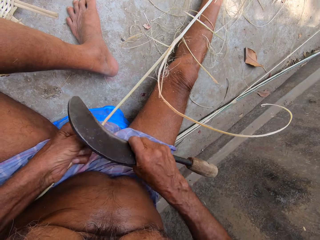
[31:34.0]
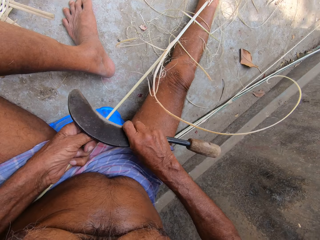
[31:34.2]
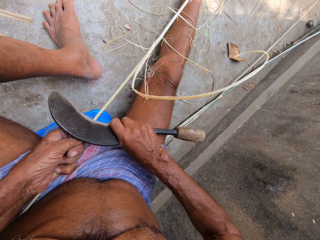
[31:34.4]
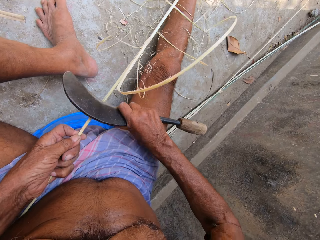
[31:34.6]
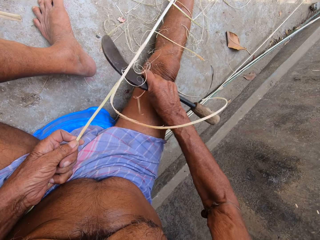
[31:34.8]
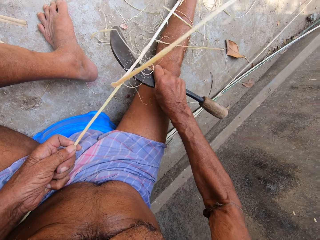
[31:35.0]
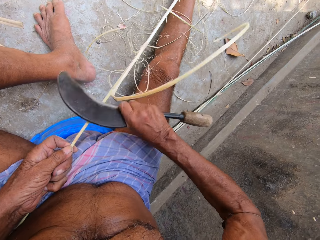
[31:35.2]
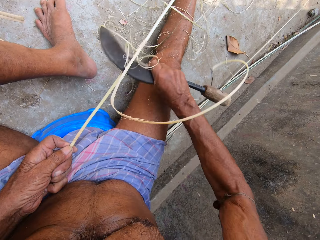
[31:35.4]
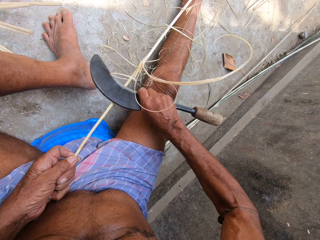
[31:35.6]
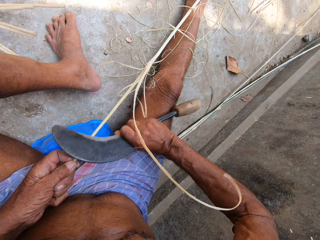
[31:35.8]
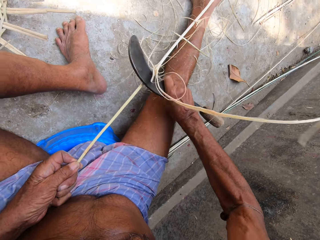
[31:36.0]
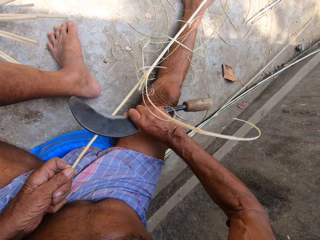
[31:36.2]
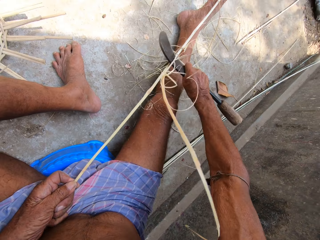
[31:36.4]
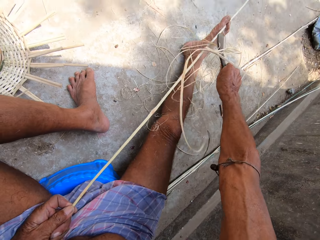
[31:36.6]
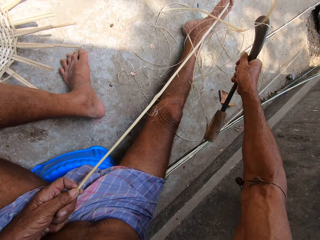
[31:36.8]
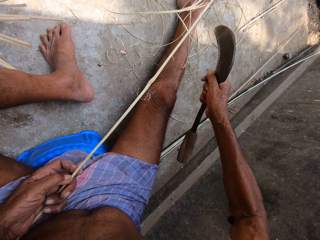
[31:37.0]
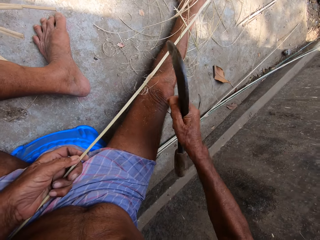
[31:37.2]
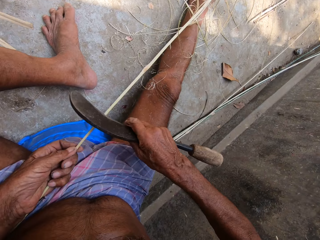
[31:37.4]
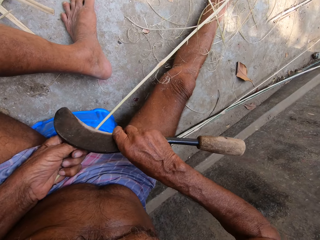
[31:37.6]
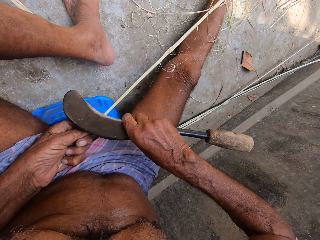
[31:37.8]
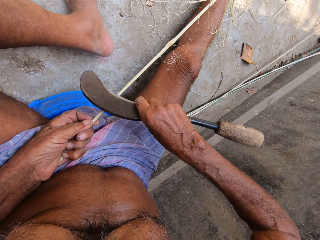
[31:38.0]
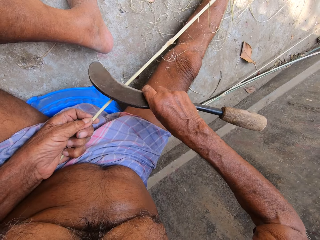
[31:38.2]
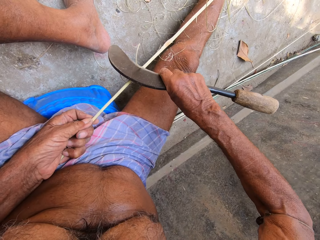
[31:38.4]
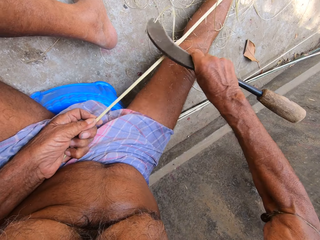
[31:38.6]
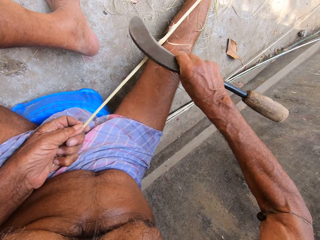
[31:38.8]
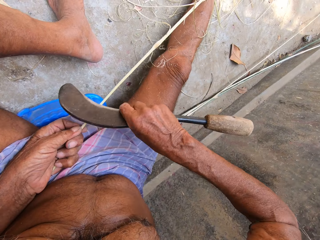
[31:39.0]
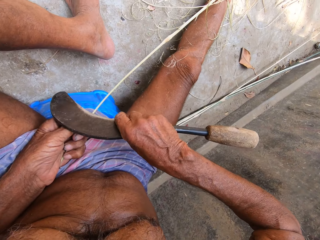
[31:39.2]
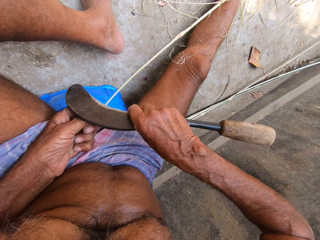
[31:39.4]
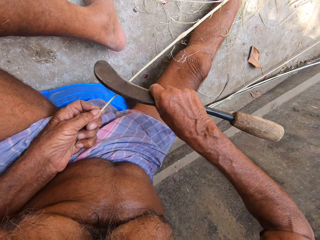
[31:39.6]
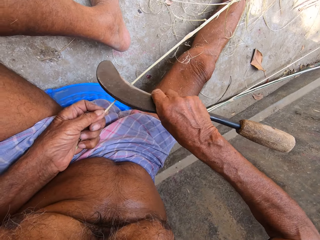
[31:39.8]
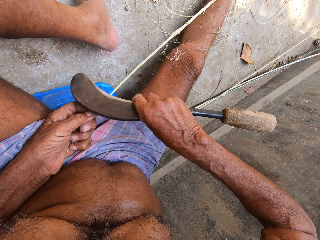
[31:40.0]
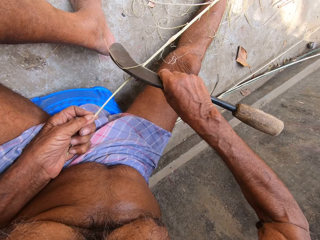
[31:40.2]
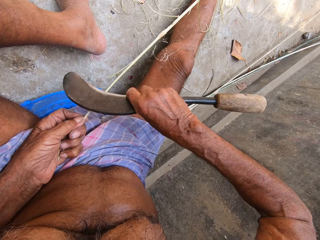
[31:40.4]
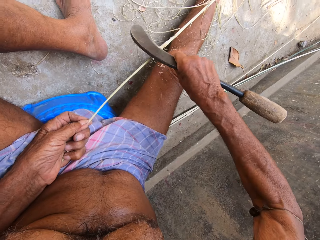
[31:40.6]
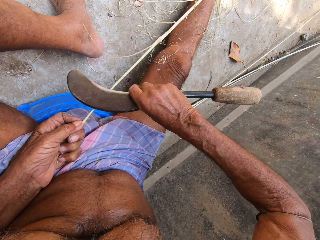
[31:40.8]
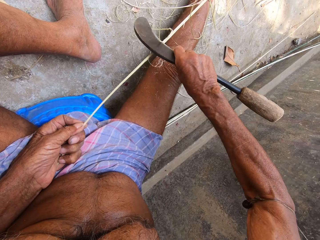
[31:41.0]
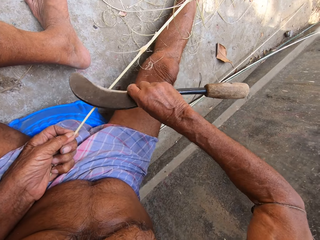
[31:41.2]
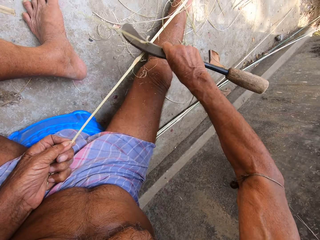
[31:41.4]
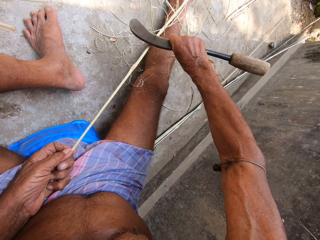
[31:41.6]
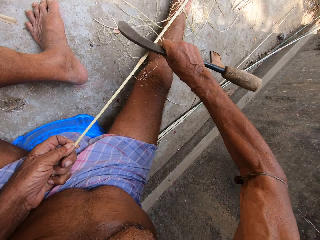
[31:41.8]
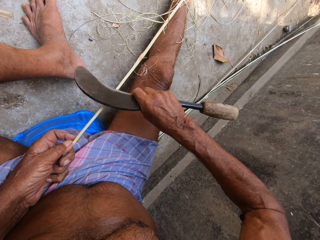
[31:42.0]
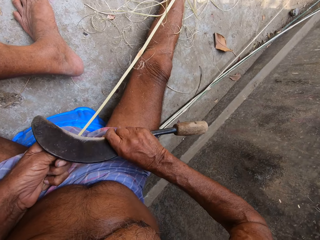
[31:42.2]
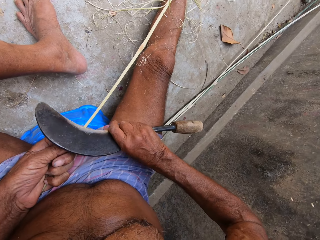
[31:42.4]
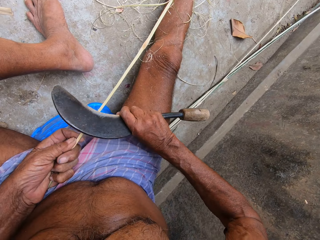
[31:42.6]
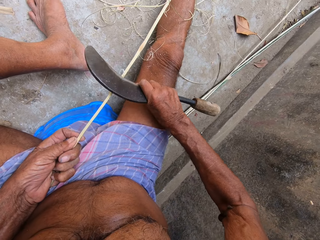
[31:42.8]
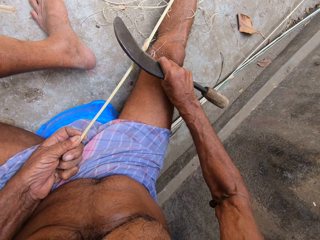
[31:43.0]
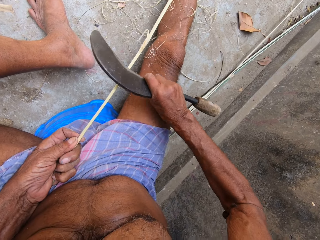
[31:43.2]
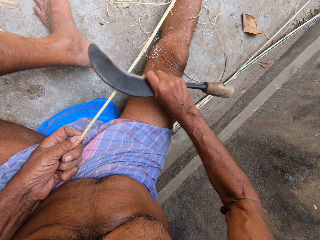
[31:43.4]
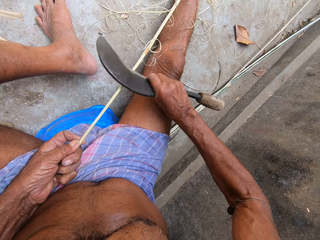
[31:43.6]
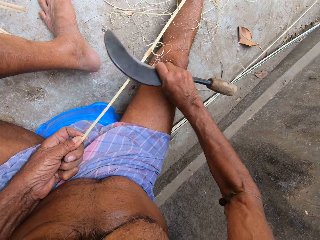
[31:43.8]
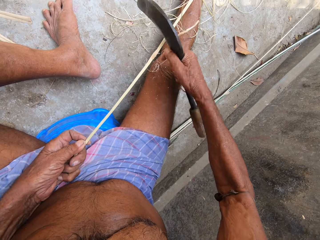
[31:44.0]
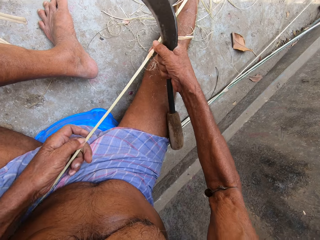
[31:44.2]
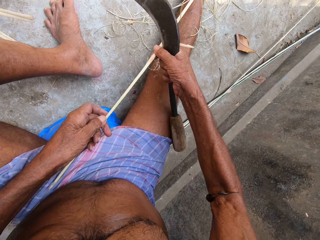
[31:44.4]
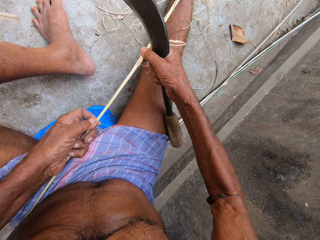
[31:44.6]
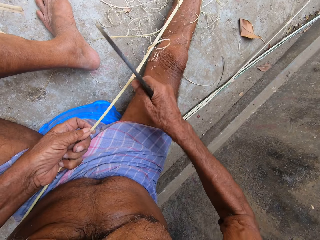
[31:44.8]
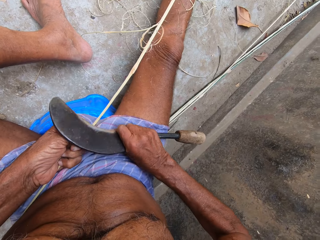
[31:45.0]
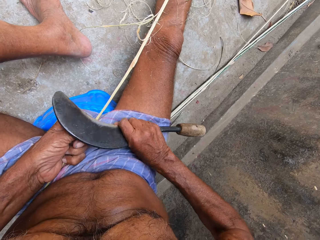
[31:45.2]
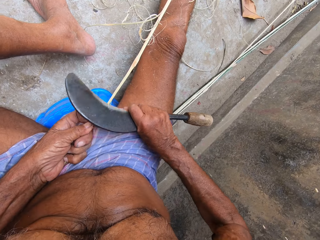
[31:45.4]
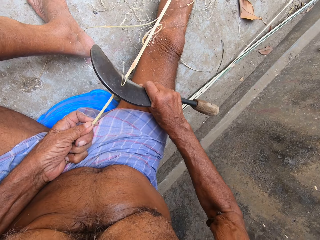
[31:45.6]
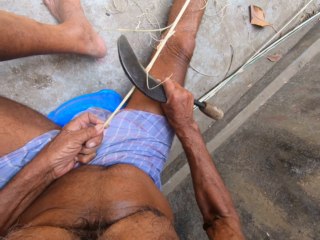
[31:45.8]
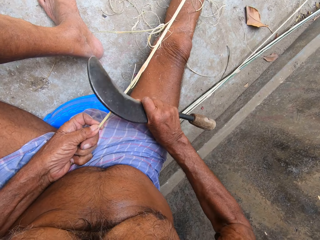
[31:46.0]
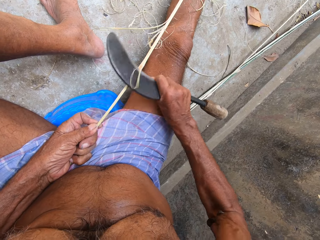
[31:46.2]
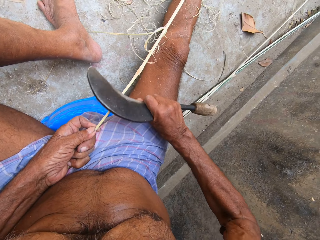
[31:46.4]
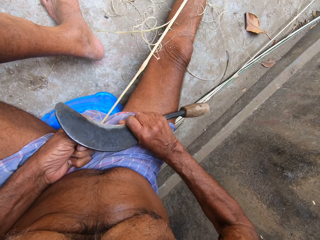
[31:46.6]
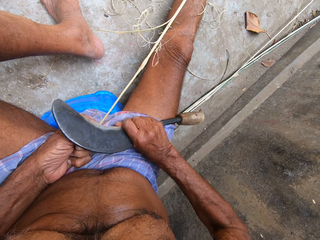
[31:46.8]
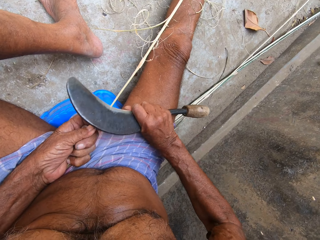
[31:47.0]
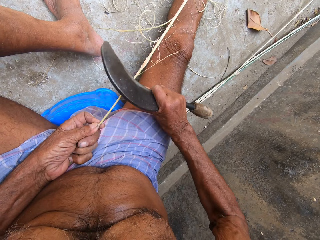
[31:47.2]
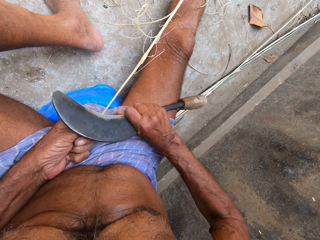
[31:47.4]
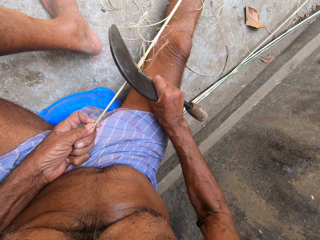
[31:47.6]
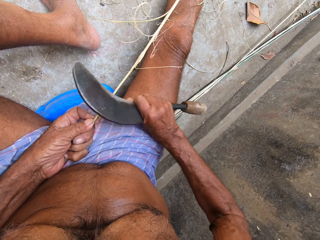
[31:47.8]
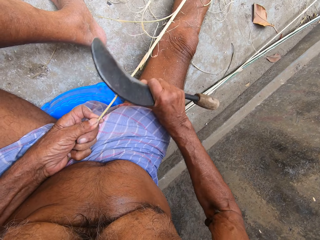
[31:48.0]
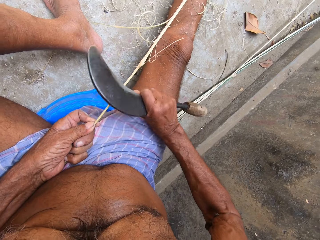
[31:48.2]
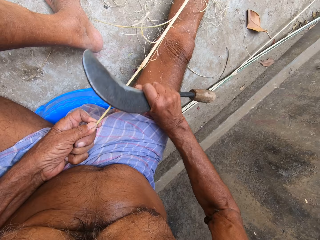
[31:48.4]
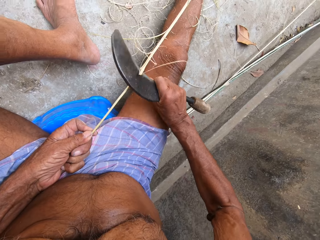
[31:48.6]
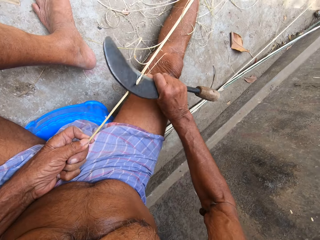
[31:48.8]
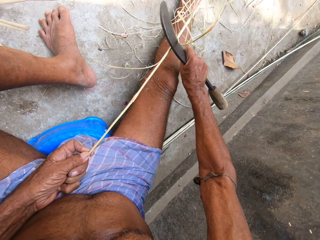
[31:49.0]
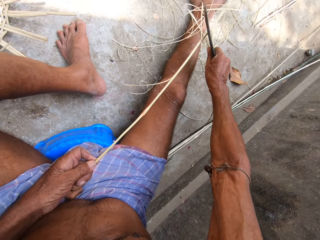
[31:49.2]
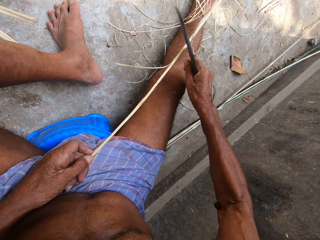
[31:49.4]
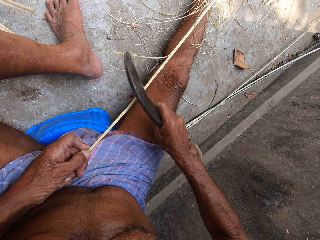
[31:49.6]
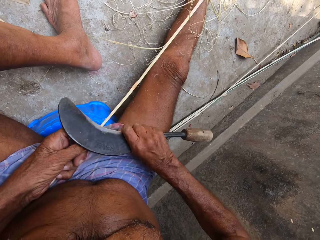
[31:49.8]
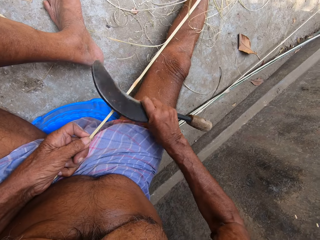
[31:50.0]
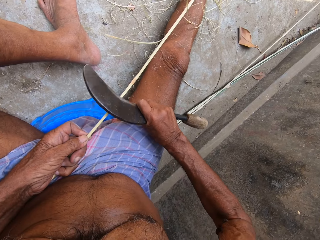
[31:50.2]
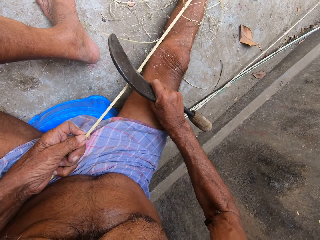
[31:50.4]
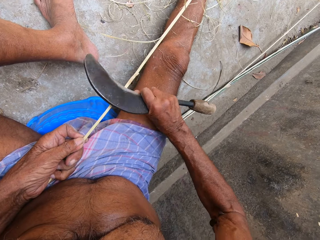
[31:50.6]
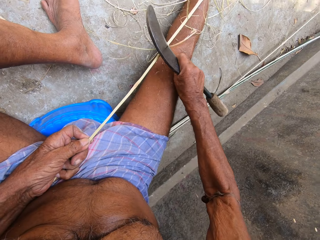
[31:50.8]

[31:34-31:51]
The camera wearer peels a stick with a sickle. He draws the bamboo strip from the floor with both hands. He holds the stick with his hands. He scrapes the bamboo stick with the knife in his right hand.

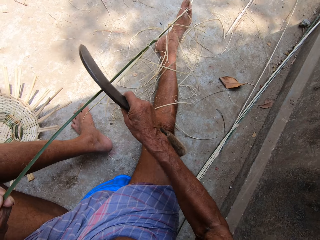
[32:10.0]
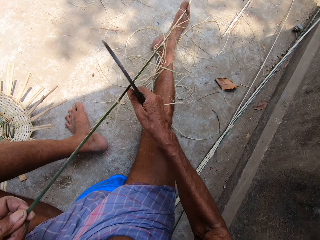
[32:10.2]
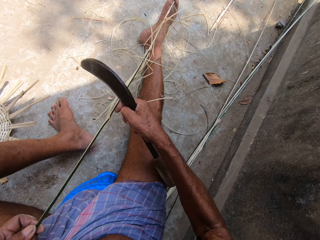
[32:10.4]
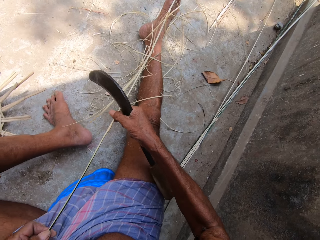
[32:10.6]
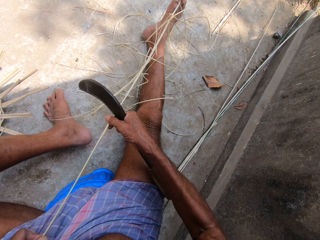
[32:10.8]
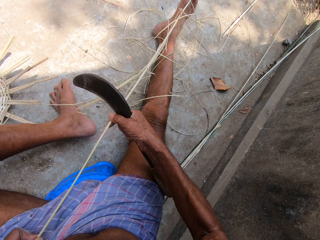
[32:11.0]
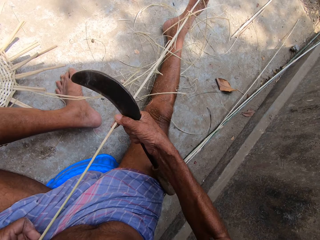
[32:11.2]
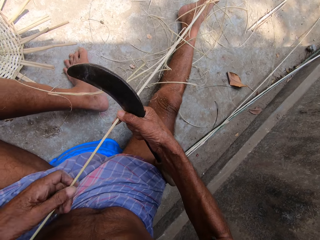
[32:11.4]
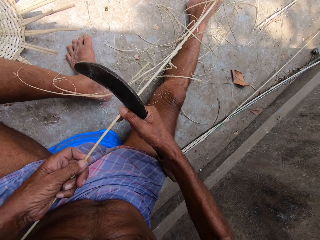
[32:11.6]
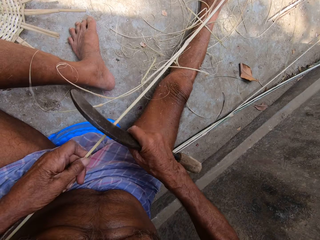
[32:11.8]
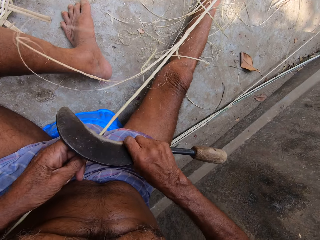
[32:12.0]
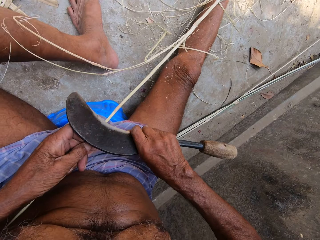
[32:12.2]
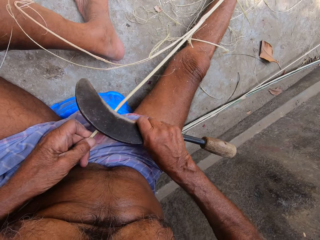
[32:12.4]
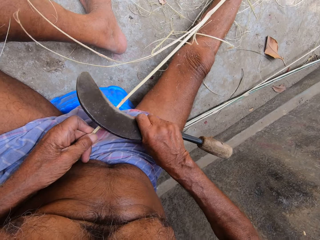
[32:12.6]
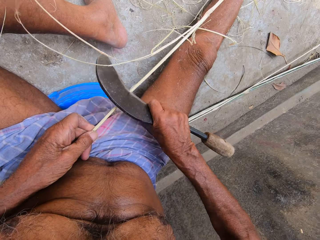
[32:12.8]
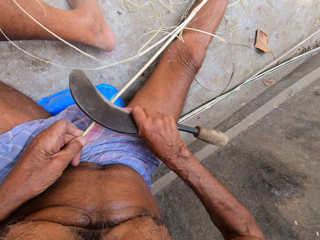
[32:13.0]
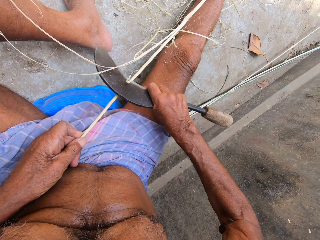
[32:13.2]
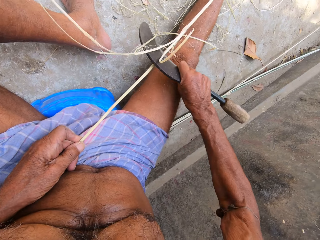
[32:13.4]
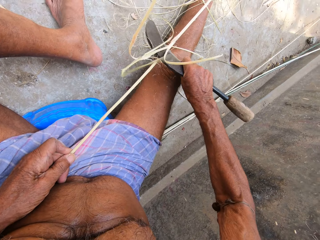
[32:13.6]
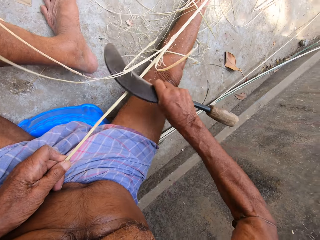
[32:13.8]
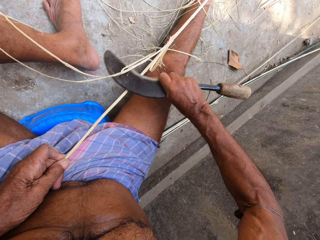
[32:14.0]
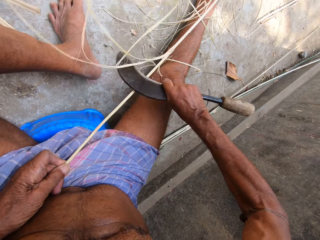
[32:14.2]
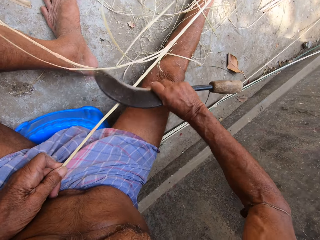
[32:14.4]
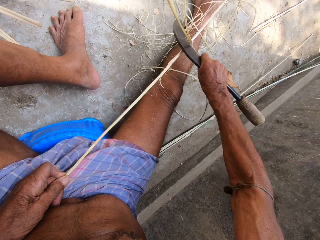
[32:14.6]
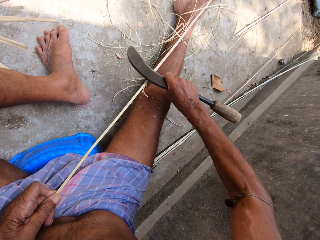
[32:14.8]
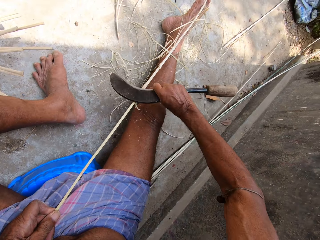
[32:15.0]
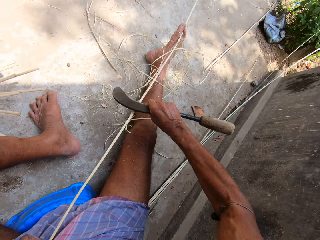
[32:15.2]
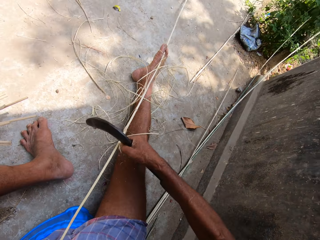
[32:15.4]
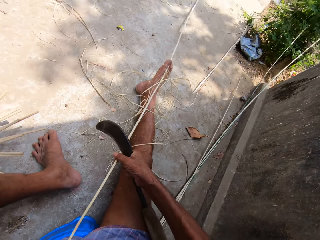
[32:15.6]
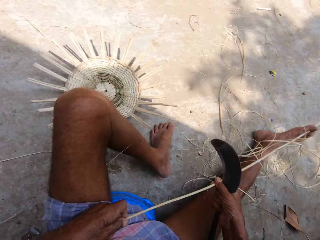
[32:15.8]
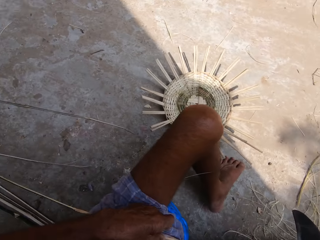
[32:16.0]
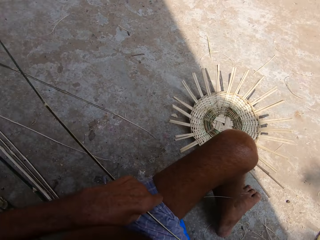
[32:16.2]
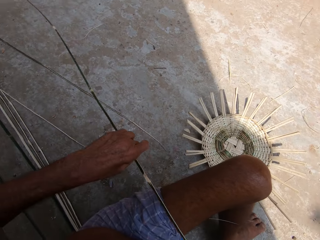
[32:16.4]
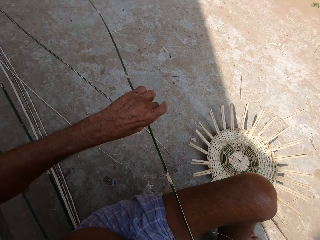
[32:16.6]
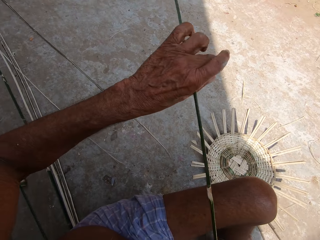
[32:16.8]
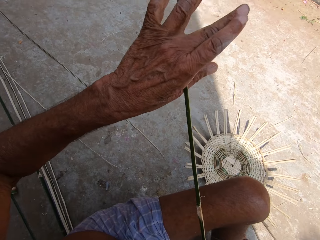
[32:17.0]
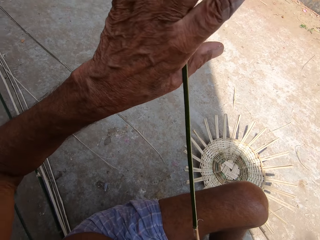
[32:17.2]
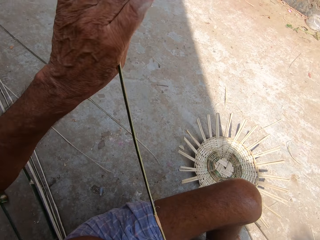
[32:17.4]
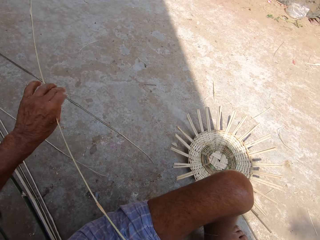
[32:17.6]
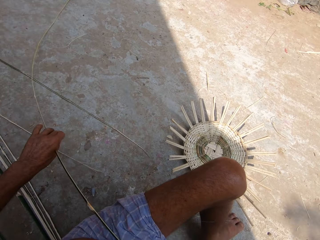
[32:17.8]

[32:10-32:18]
The camera wearer adjusts the bamboo sticks with both hands. He holds the stick. He scrapes the bamboo stick with the knife in his right hand. He peels the stick. He adjusts the bamboo sticks with both hands. He holds the stick.
